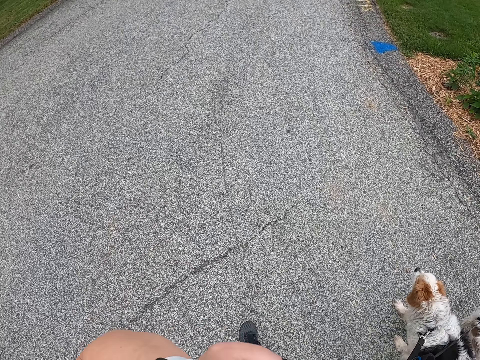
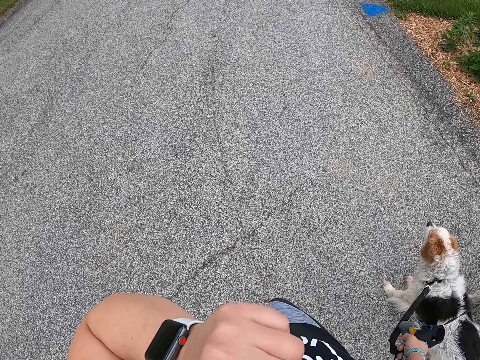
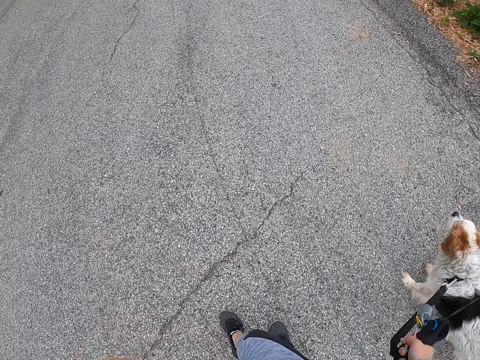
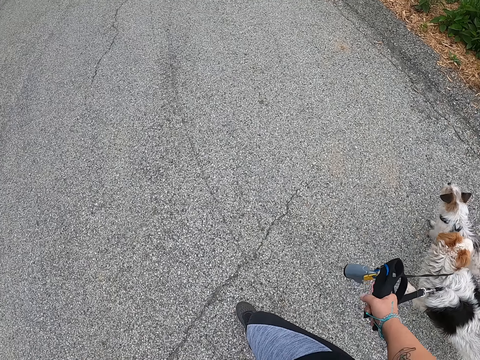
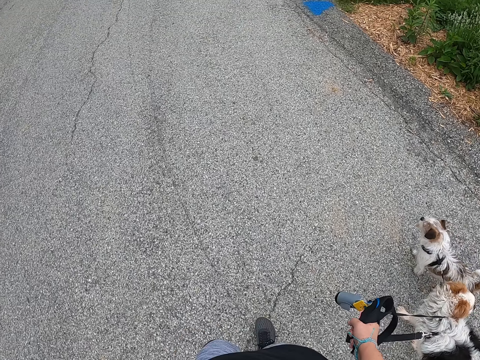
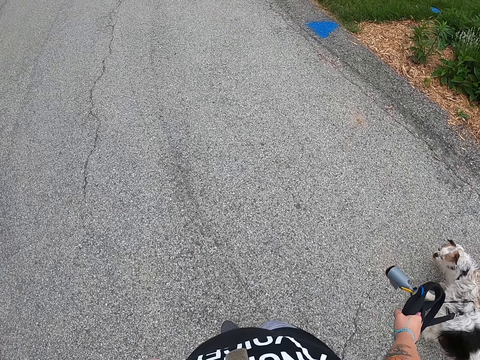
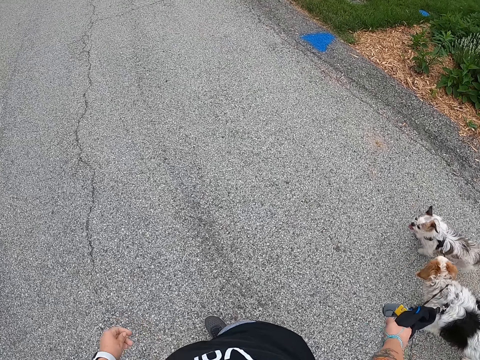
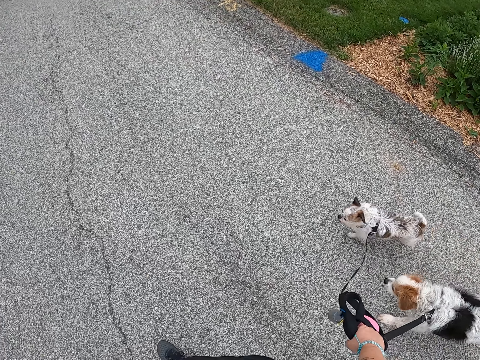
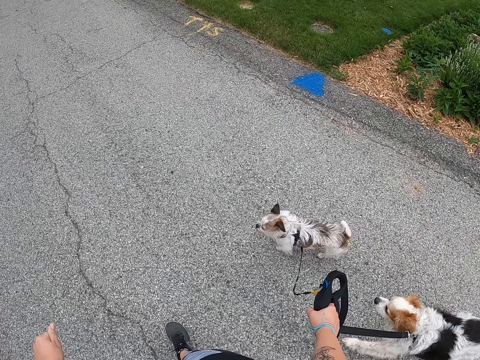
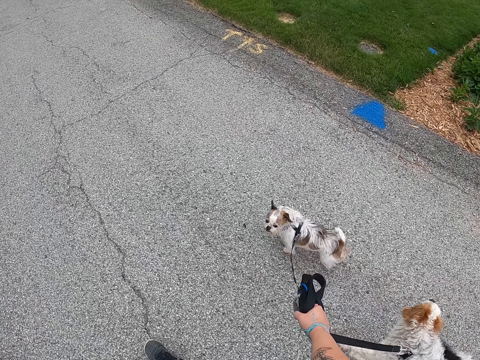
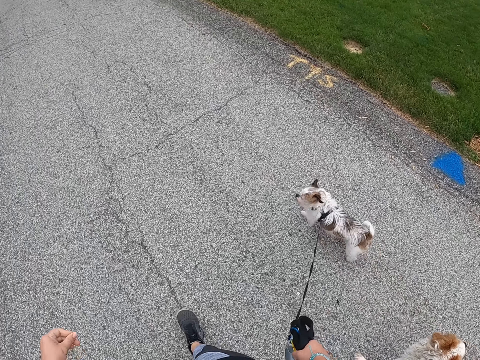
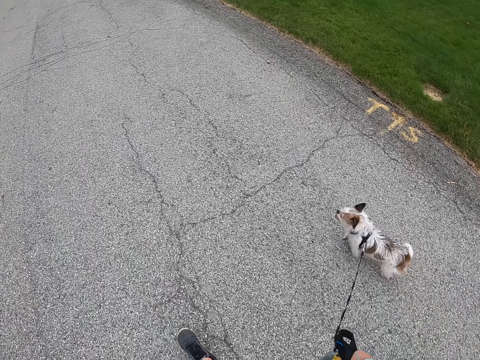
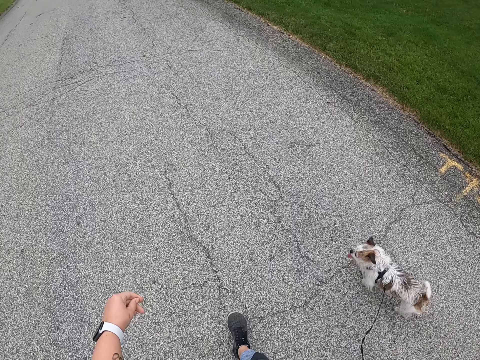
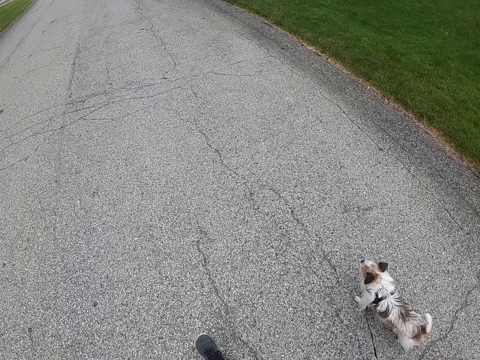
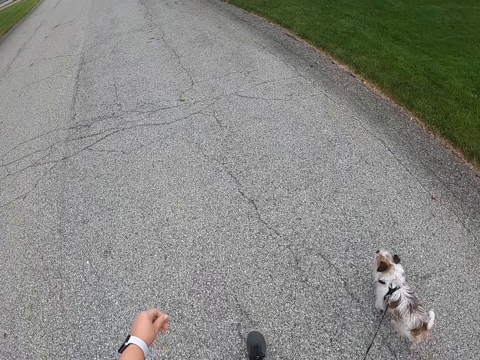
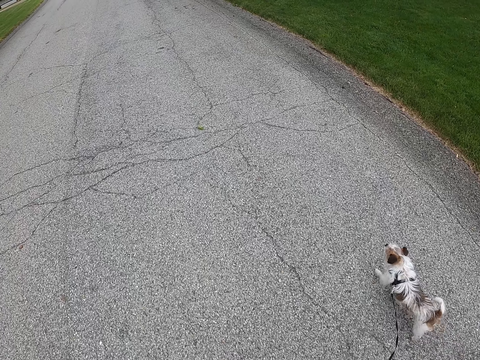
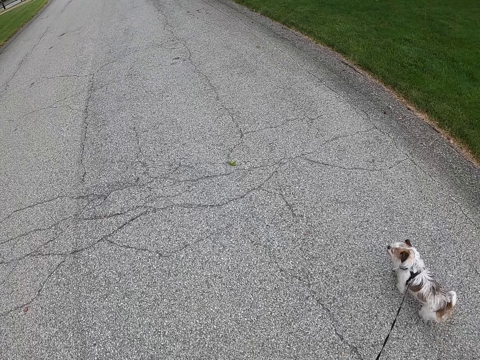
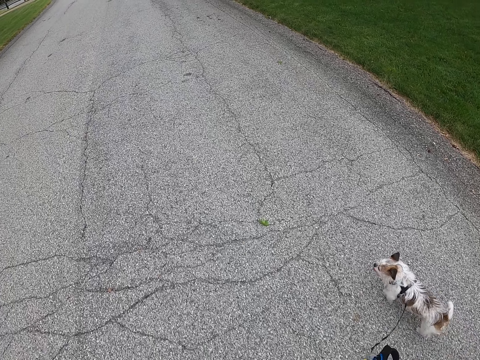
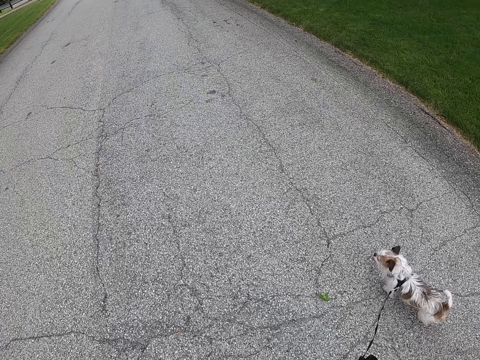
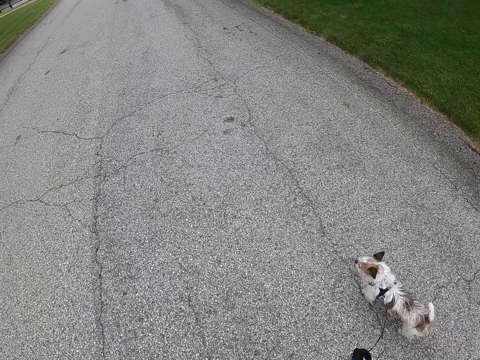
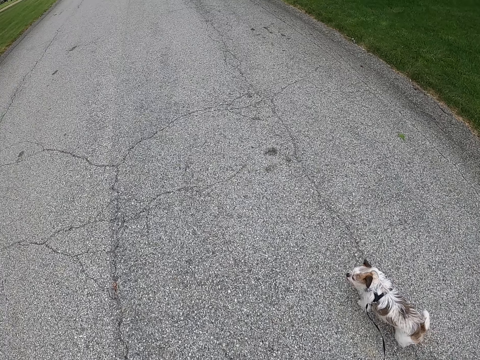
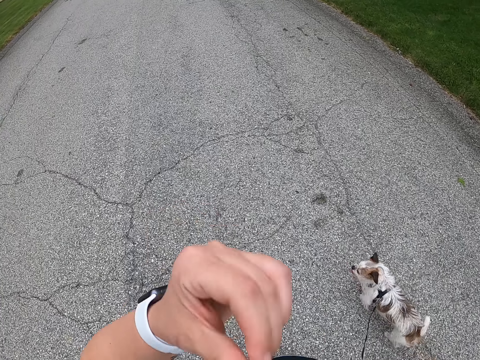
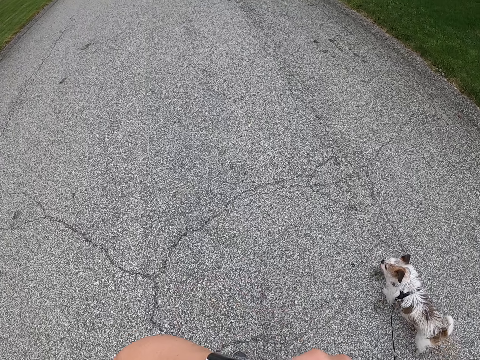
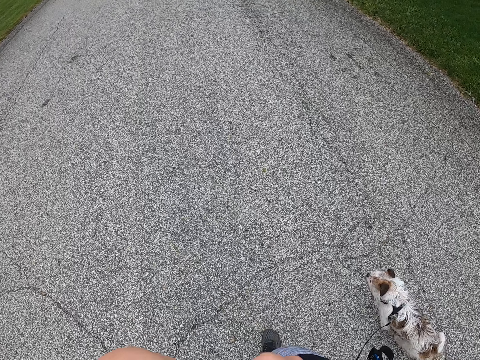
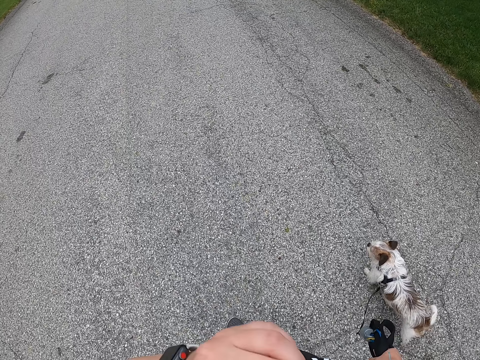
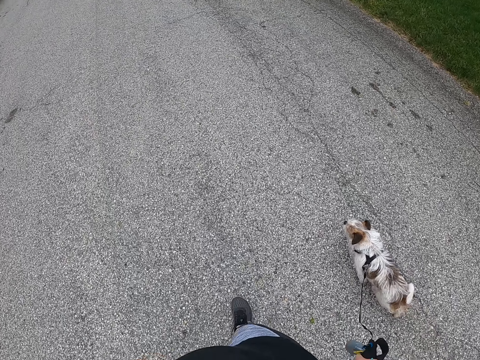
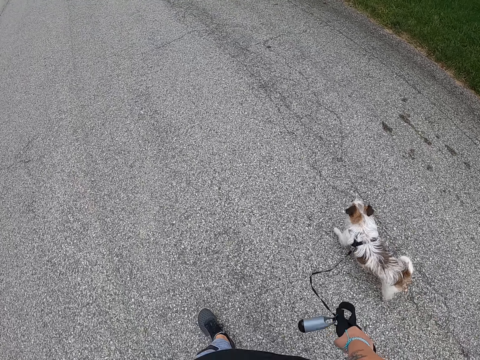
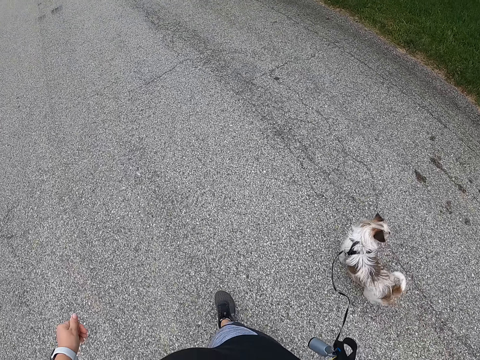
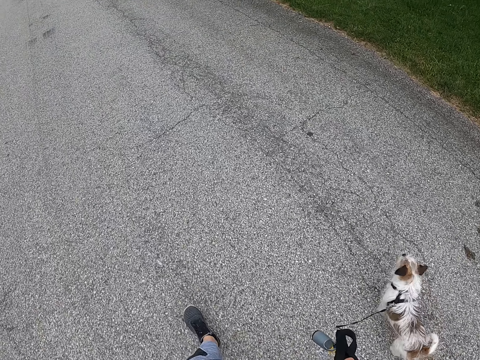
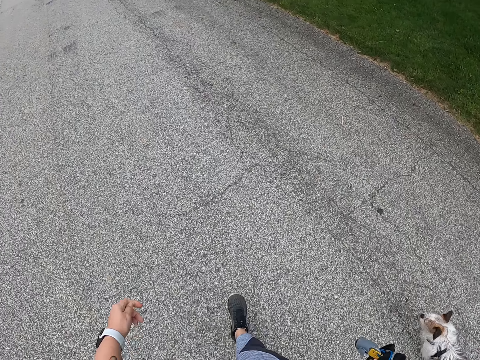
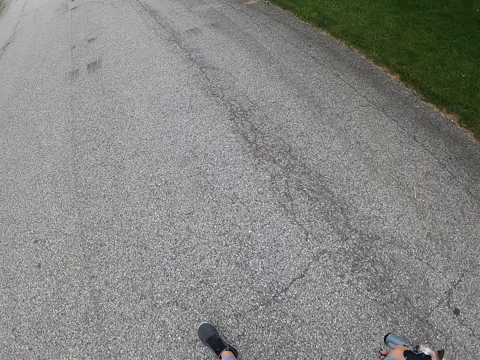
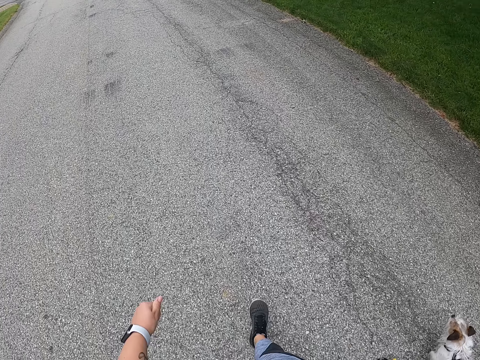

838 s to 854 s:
The camera wearer touches something. She stands. She continues walking the dogs on the road with the leashes. She lowers her left hand. She touches her face with her hand. She lifts her left hand. She walks the dogs. She lowers her left hand. She walks the dogs.

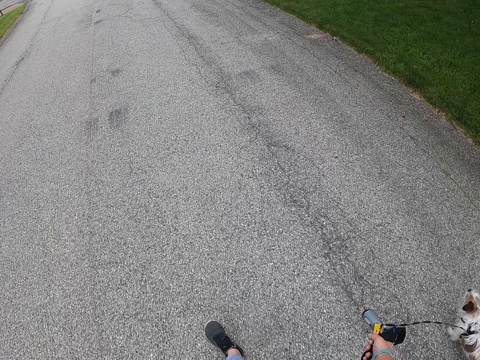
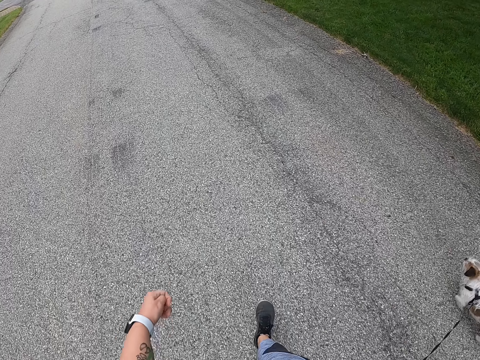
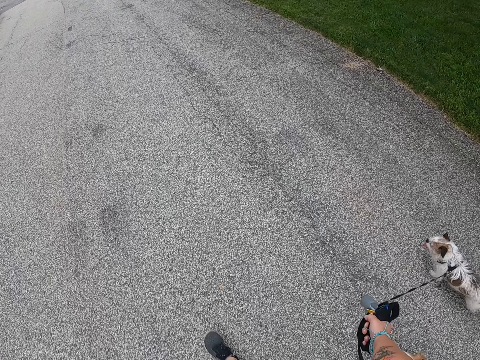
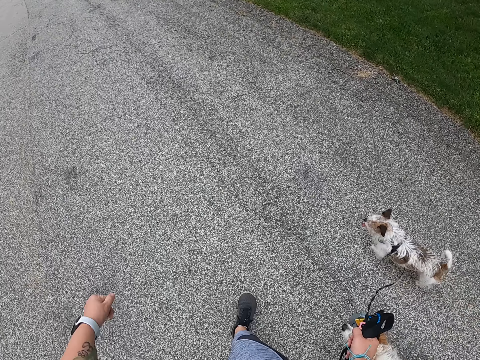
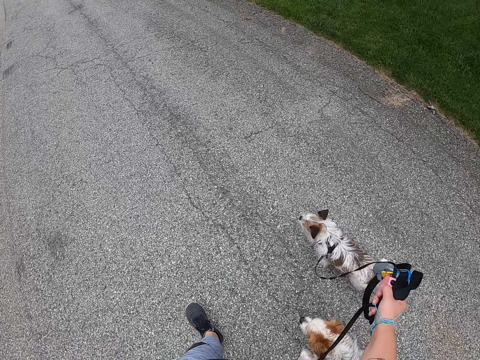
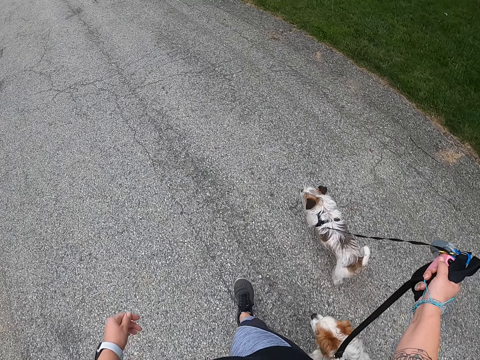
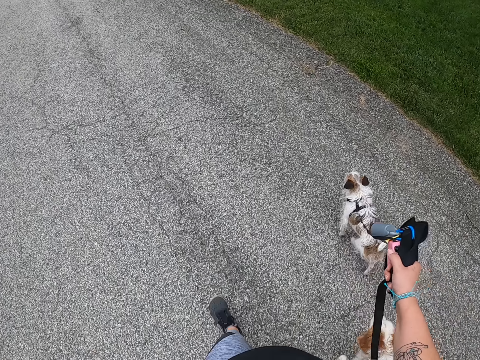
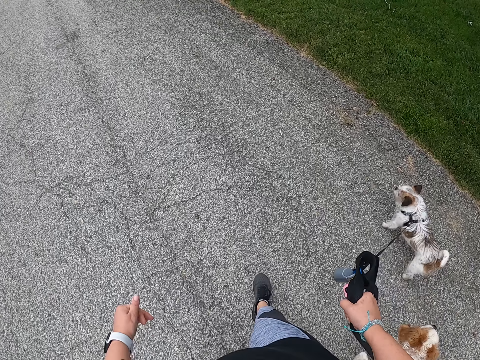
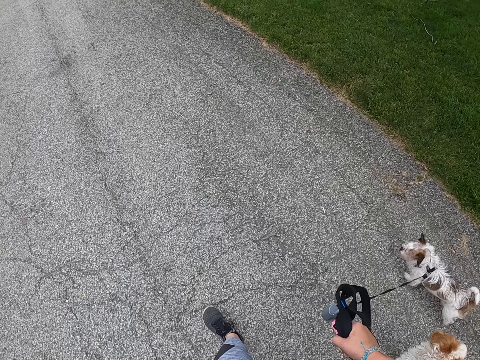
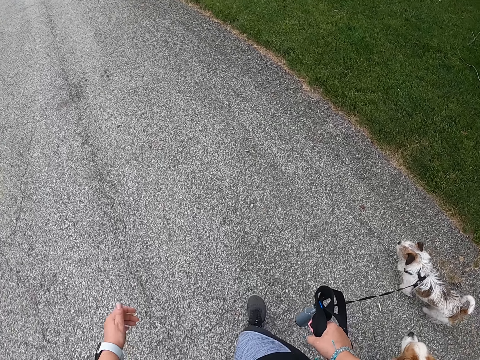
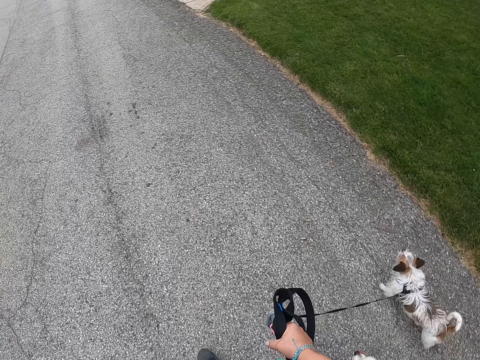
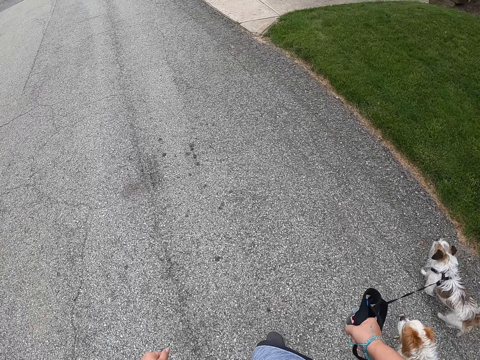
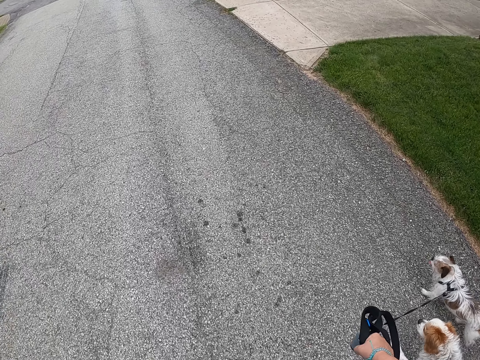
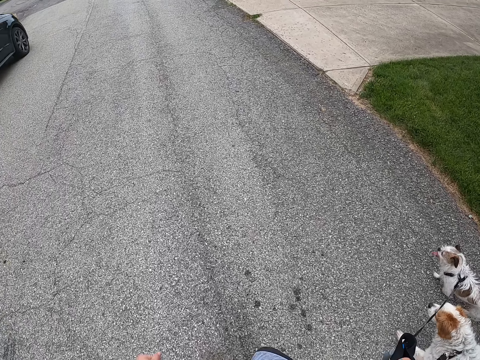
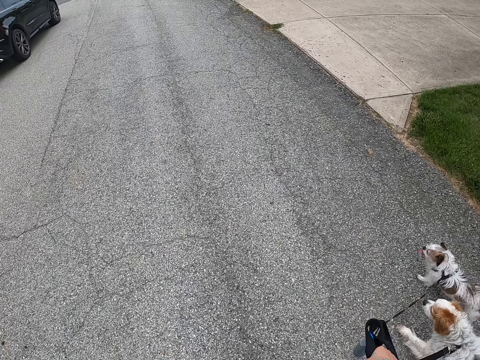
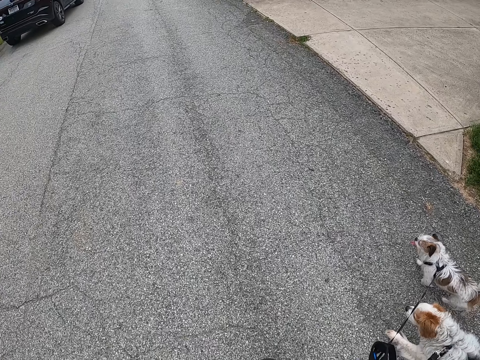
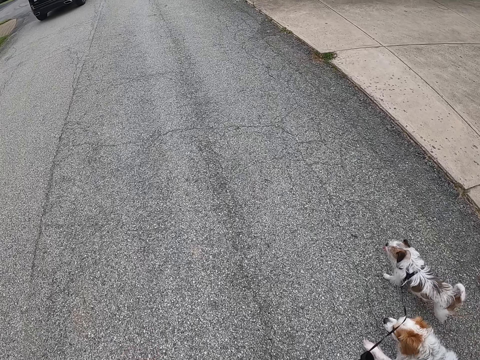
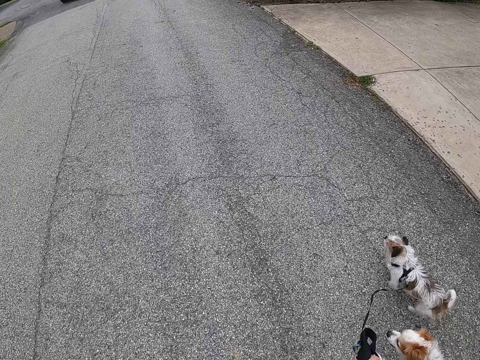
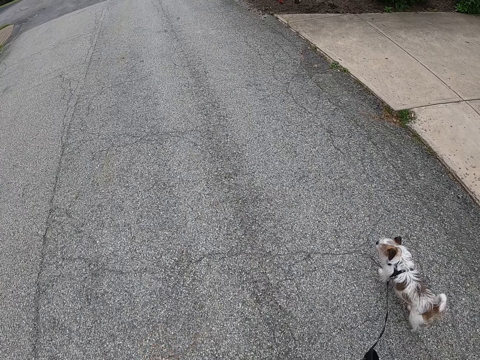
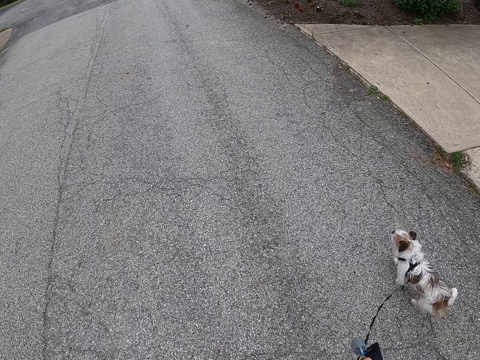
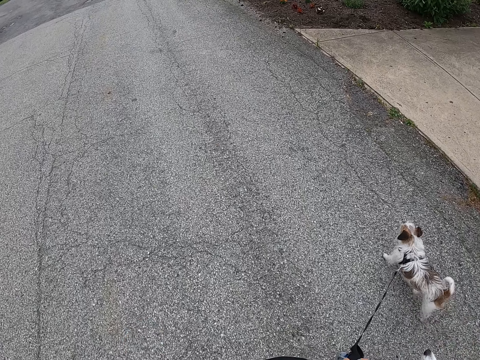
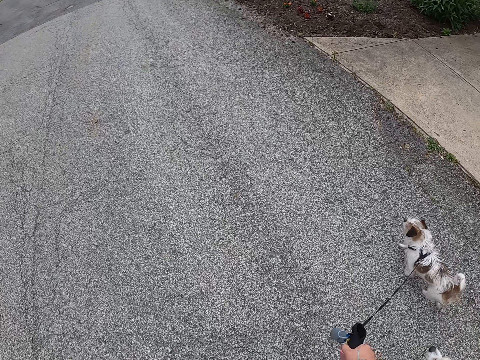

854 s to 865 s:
The camera wearer lifts the leashes with her right hand. She walks the dogs. A black car drives past the camera wearer.
